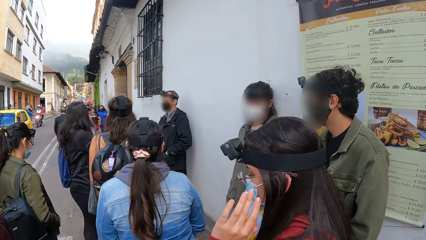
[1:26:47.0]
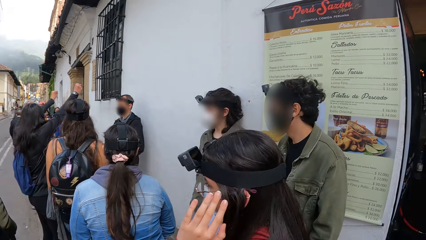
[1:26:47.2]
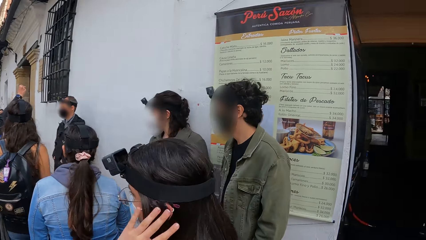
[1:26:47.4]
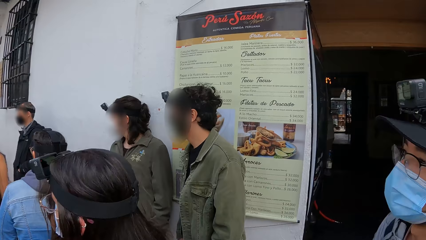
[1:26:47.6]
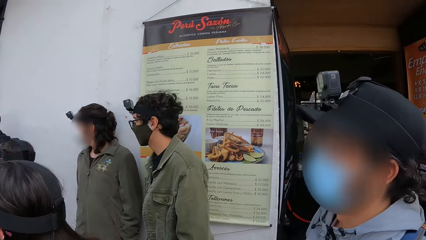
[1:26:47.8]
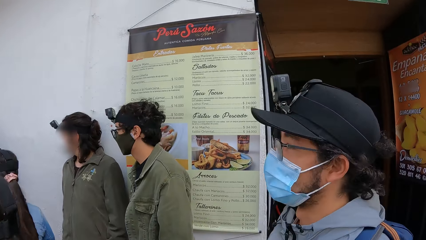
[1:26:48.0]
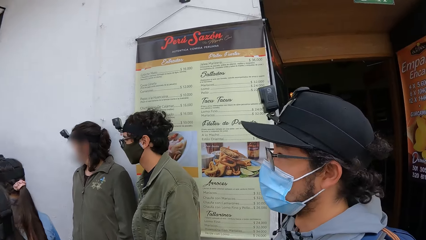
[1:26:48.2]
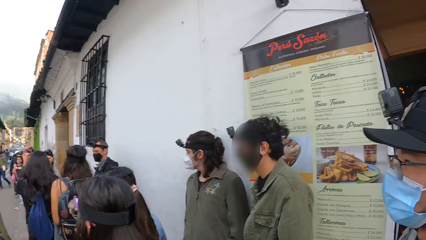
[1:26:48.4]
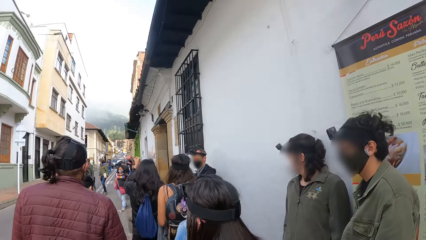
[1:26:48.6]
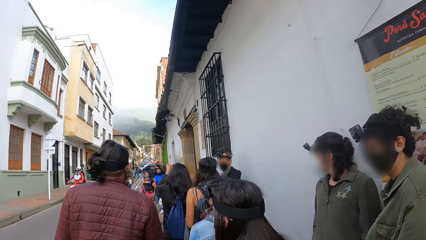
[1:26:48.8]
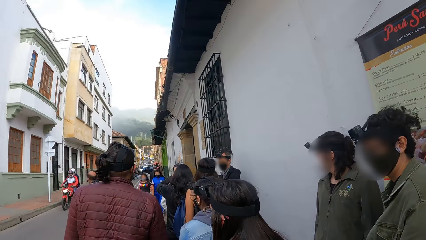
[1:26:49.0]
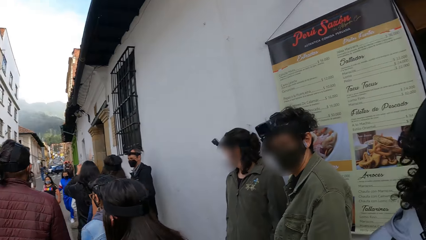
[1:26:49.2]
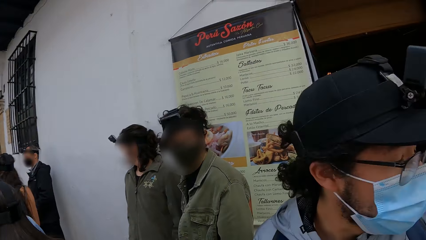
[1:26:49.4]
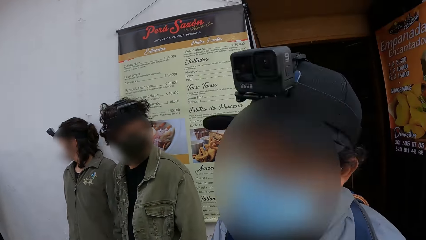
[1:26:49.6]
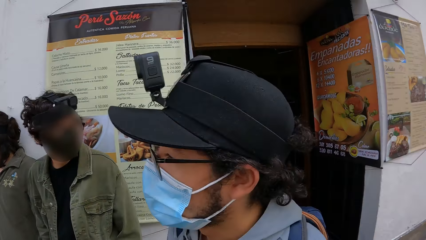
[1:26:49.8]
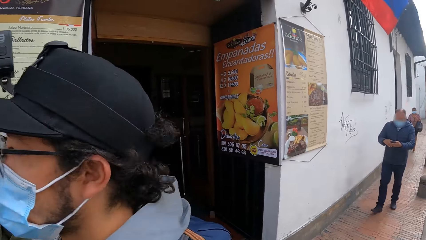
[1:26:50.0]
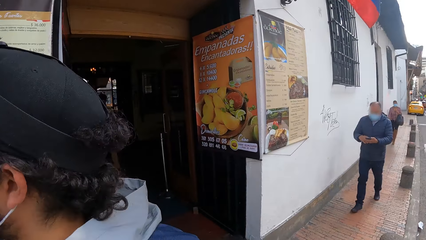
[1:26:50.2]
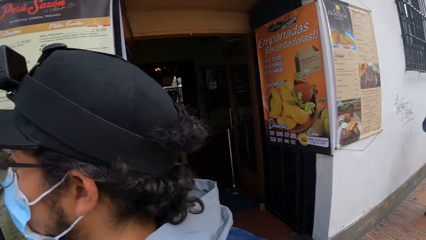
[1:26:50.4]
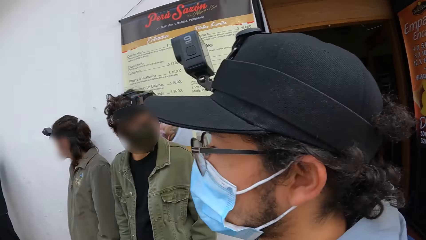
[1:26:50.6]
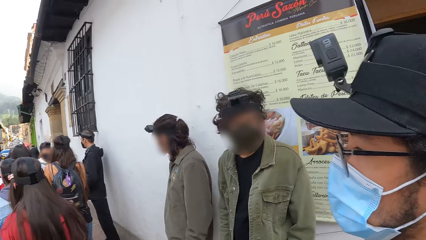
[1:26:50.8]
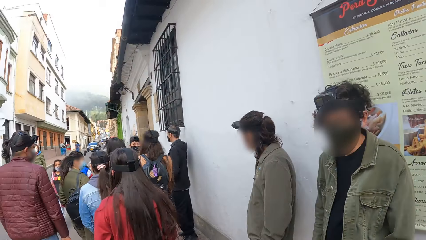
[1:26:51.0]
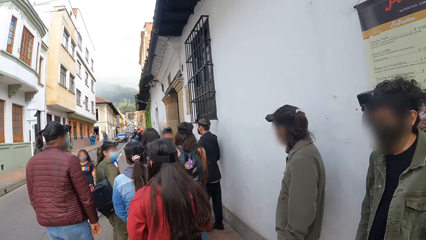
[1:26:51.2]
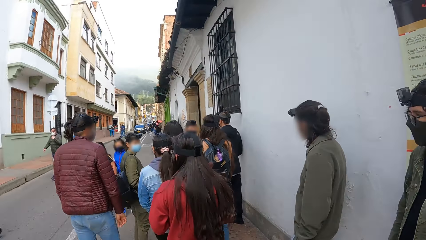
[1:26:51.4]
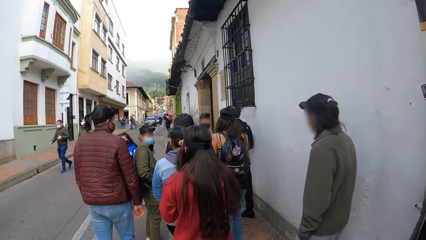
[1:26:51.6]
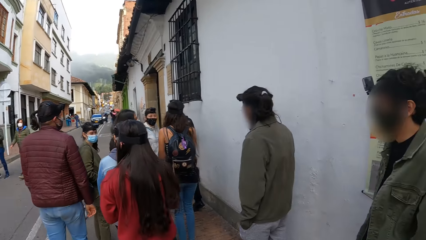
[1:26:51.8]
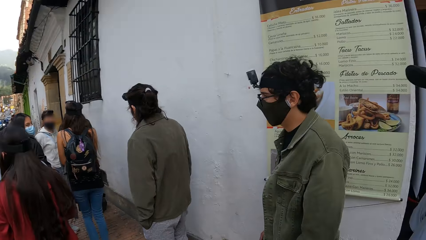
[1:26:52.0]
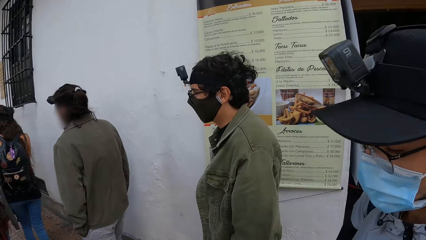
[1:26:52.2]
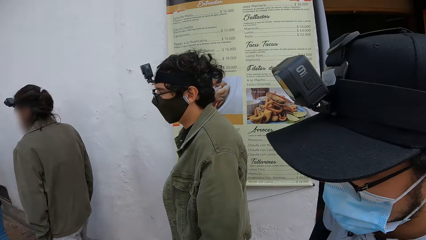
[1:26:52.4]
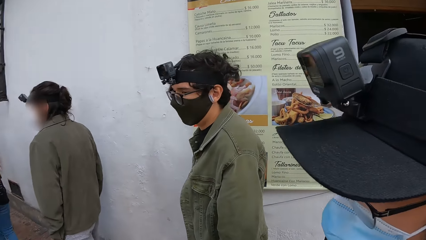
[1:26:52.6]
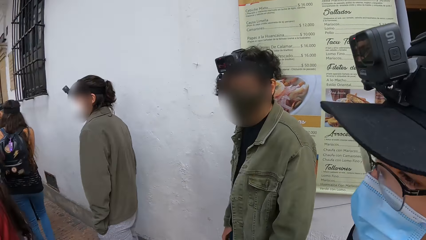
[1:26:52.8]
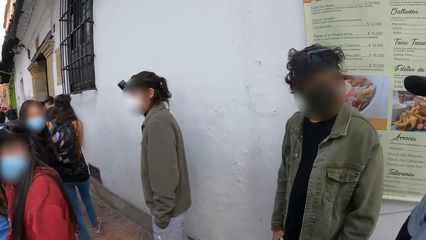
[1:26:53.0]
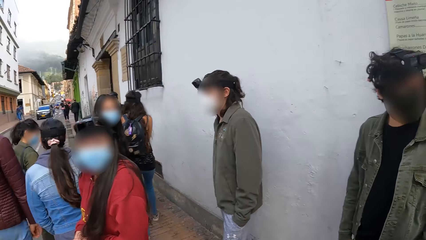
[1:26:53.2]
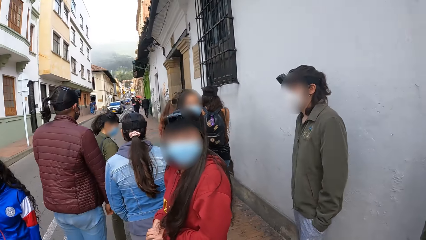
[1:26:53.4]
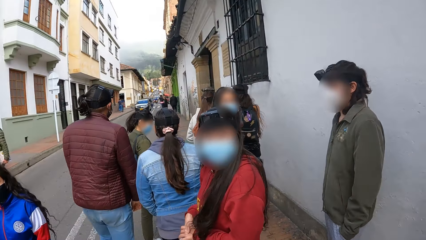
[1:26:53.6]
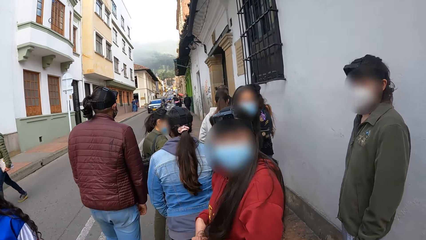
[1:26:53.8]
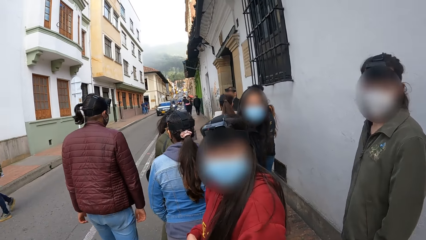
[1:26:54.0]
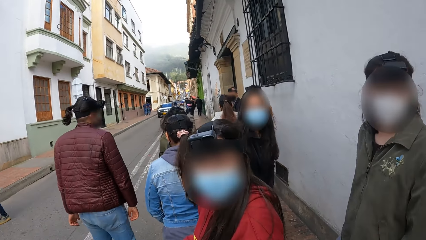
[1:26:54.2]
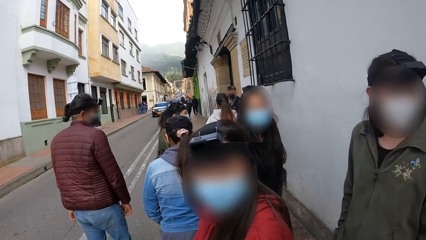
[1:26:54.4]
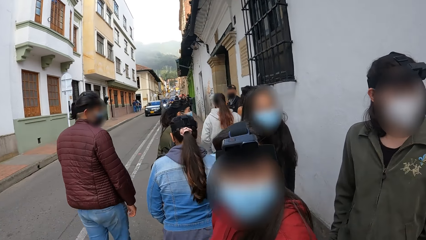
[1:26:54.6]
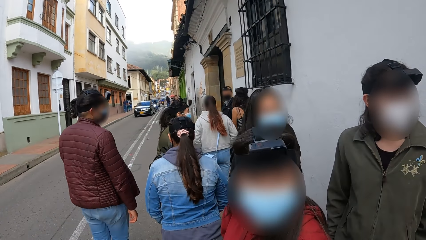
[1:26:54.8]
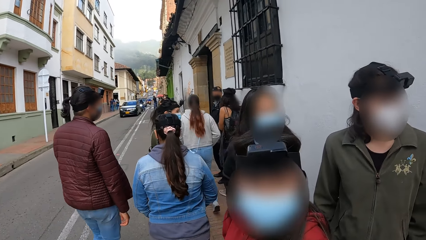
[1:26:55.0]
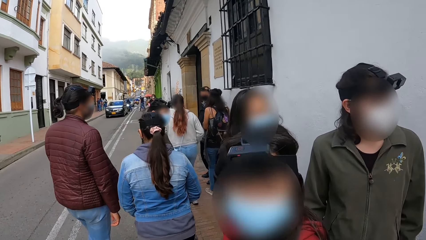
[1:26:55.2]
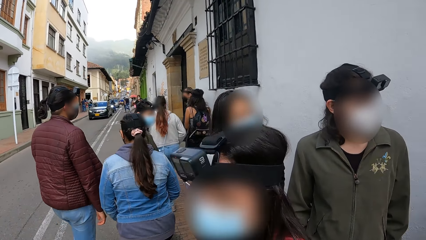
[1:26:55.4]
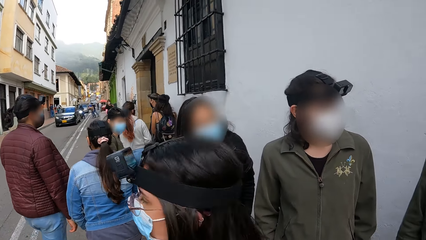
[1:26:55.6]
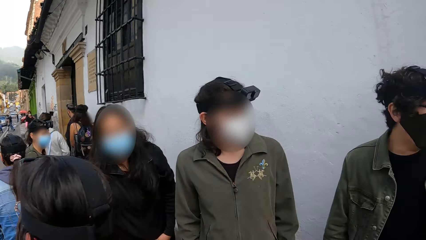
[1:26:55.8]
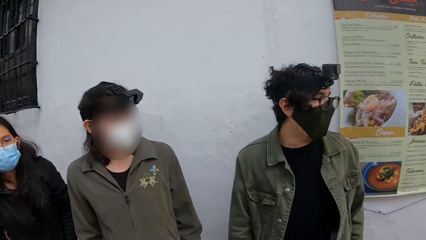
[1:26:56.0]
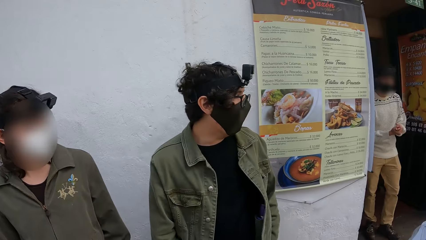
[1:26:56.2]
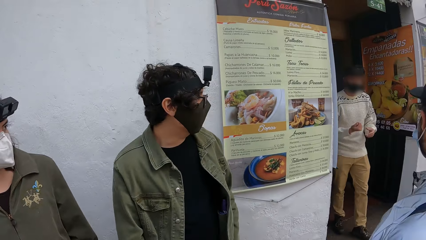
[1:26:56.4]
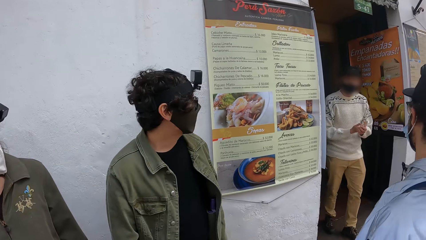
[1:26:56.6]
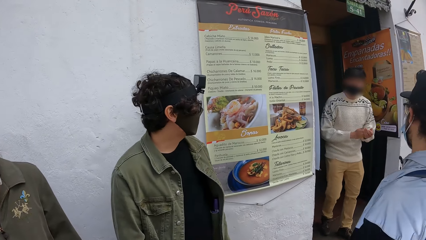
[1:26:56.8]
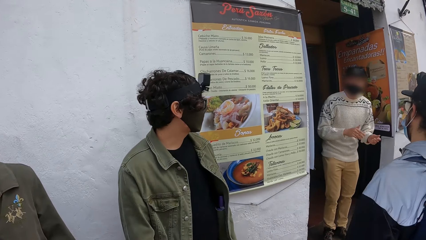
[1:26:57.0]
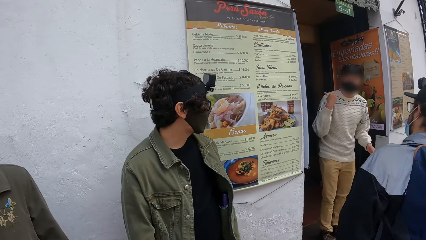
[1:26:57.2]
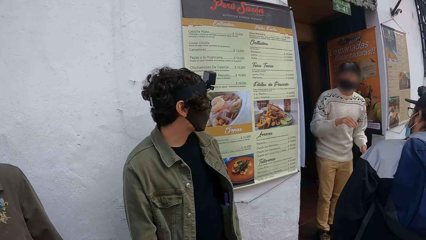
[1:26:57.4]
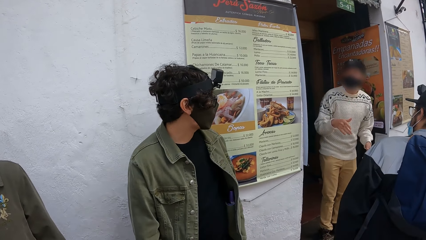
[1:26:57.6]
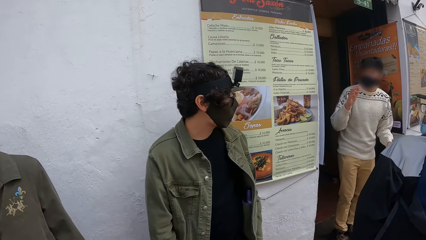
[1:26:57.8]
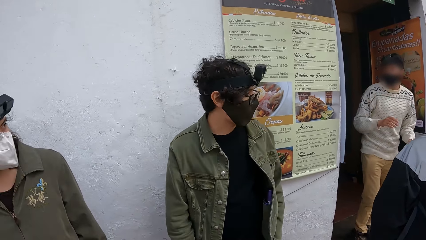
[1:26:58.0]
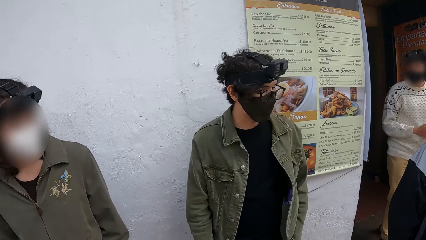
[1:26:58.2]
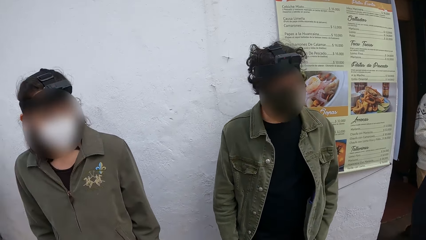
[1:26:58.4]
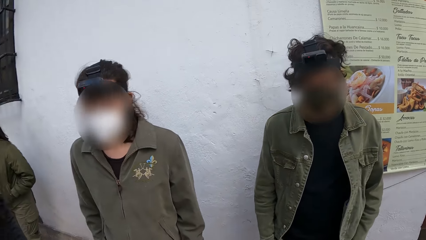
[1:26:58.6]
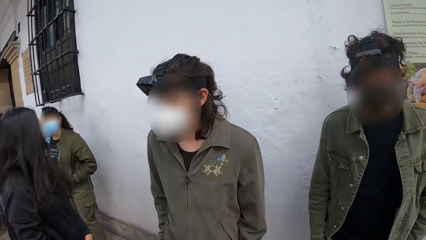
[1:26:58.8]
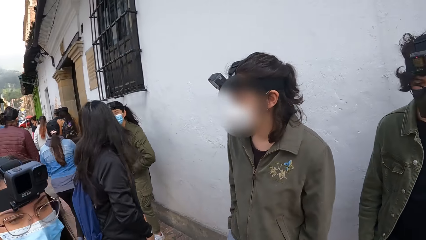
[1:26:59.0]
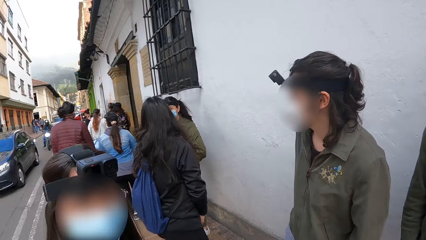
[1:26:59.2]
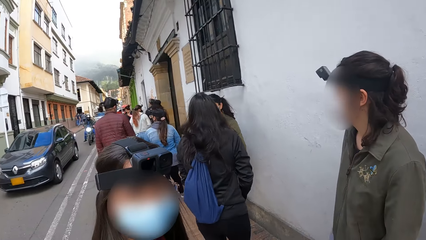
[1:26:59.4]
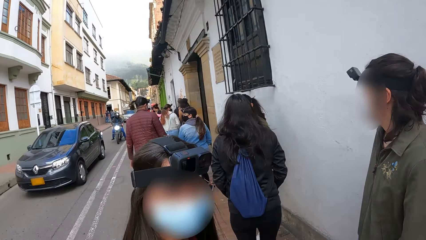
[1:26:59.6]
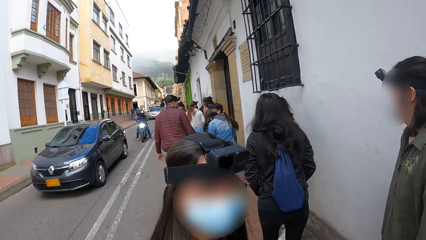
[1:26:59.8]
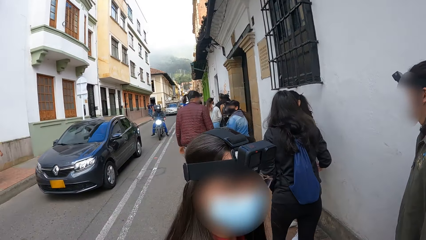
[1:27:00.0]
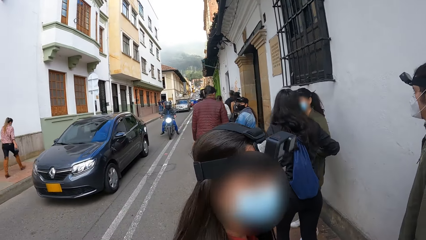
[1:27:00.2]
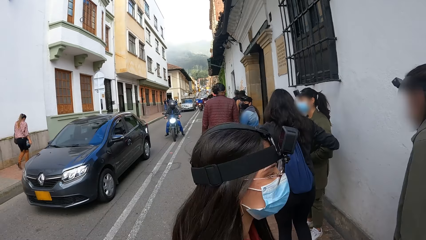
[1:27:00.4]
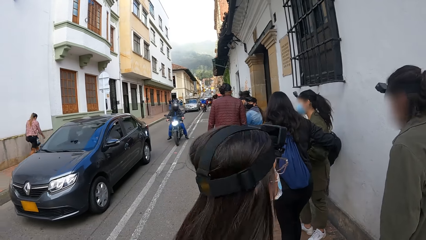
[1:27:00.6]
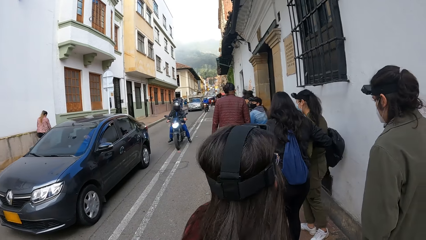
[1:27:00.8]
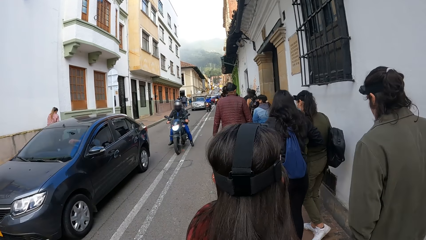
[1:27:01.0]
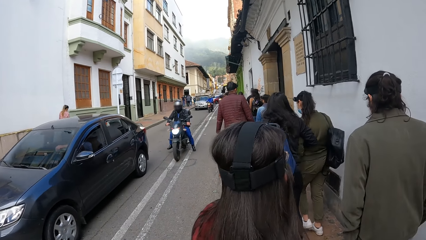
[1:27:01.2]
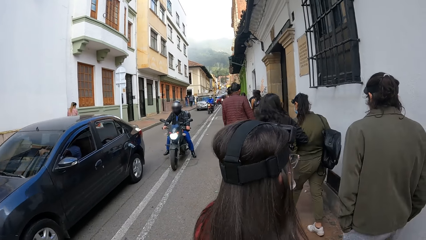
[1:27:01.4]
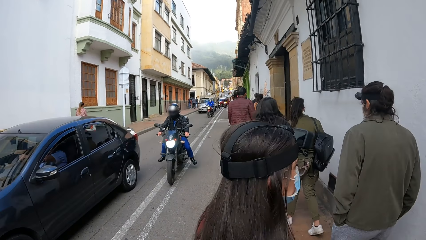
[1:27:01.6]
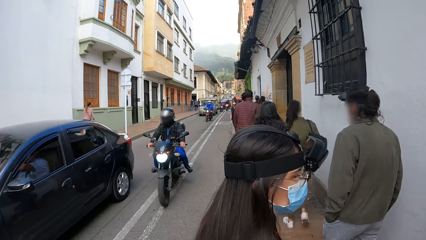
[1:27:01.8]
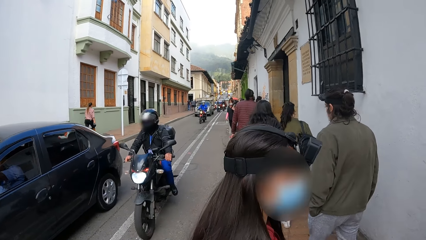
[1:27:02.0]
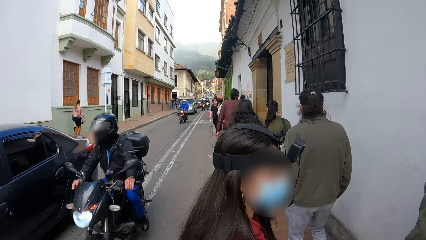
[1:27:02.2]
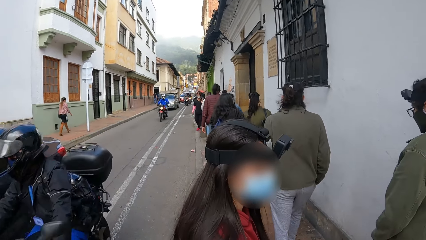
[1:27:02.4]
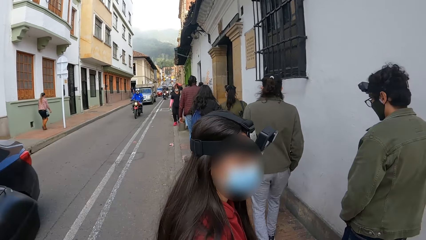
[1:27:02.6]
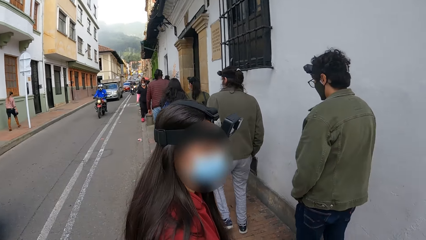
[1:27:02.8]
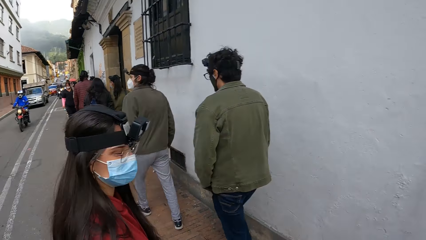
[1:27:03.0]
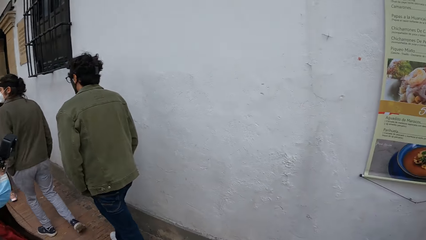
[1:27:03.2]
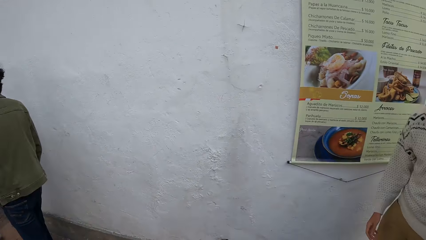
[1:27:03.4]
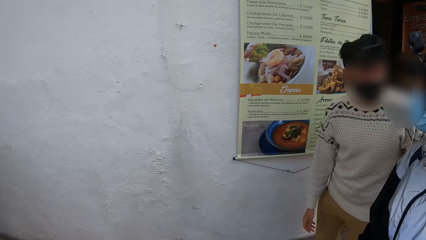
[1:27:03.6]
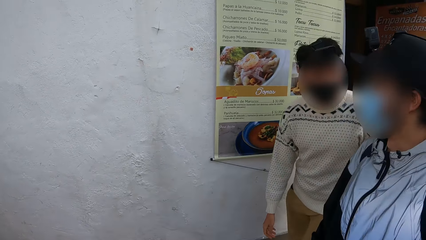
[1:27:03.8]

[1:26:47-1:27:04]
The camera wearer looks around an open street. The woman raises her hands. A girl walks past the camera wearer. A man rubs his hands together. The man makes hand gestures with his right hand. The man walks out of the restaurant. The camera wearer walks with the group of people. A motorcycle rides past them. A blue car drives past them.
